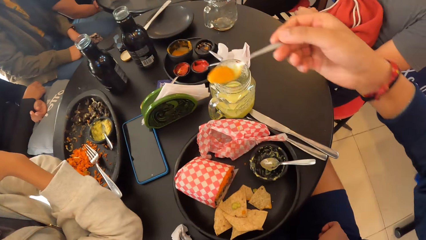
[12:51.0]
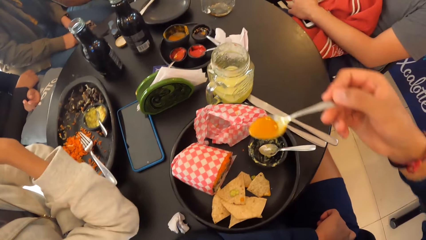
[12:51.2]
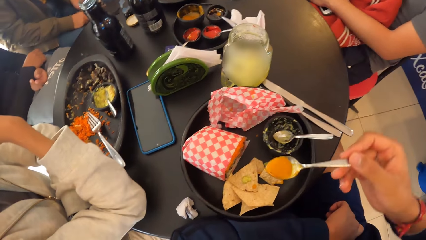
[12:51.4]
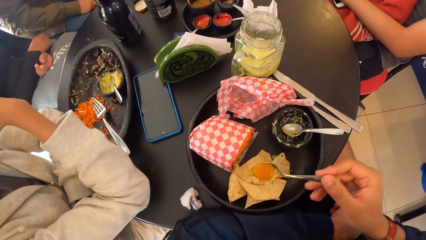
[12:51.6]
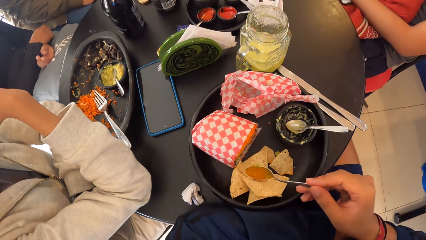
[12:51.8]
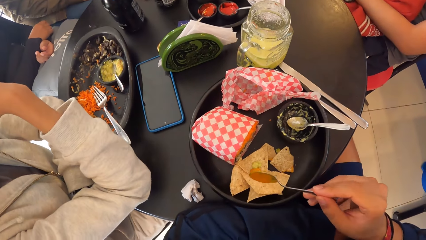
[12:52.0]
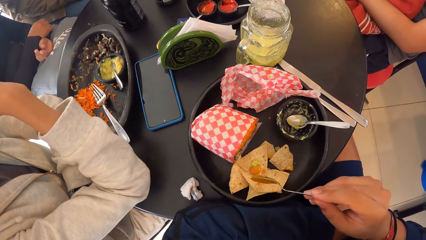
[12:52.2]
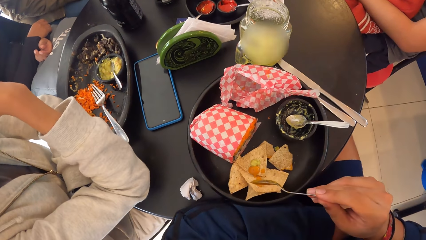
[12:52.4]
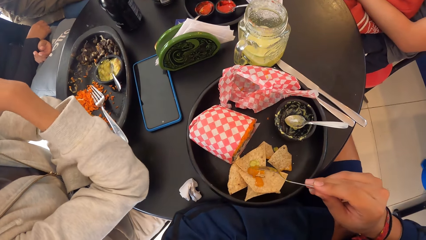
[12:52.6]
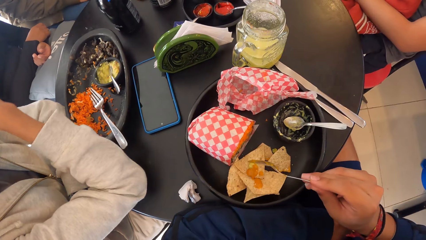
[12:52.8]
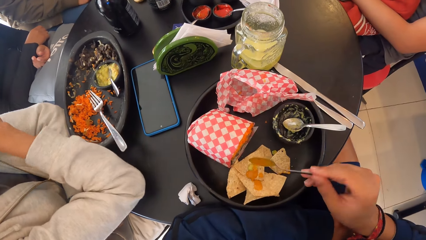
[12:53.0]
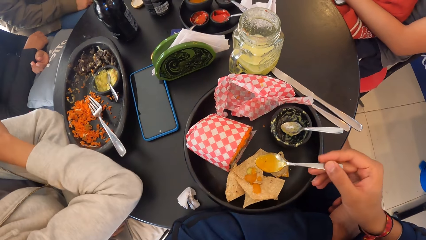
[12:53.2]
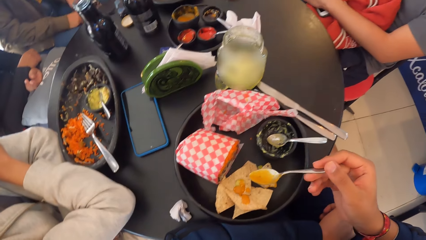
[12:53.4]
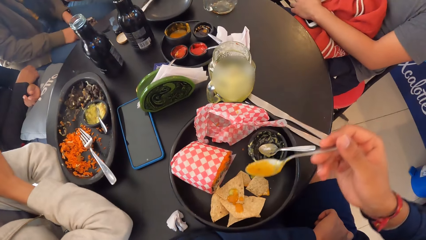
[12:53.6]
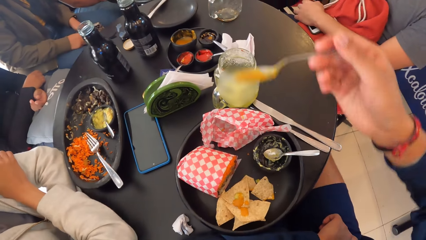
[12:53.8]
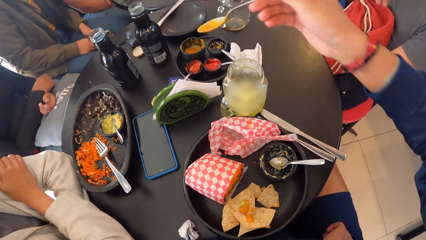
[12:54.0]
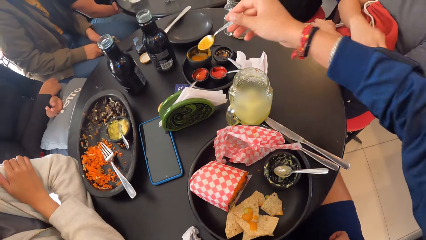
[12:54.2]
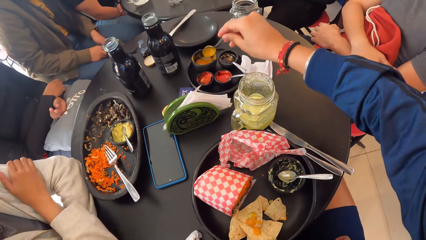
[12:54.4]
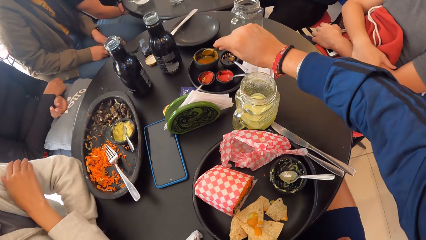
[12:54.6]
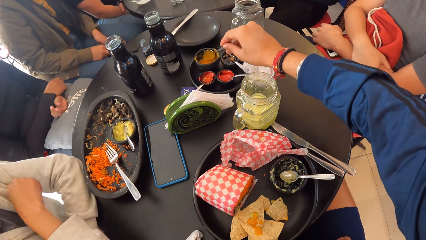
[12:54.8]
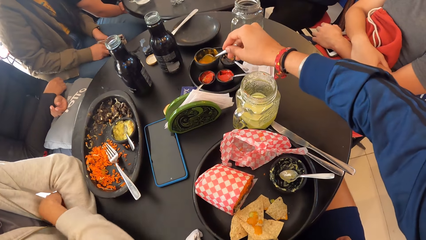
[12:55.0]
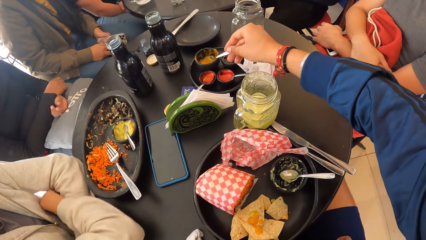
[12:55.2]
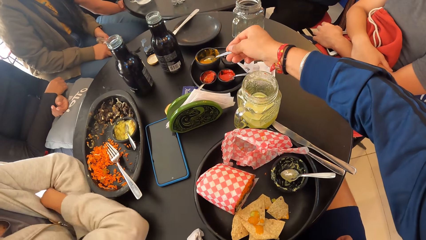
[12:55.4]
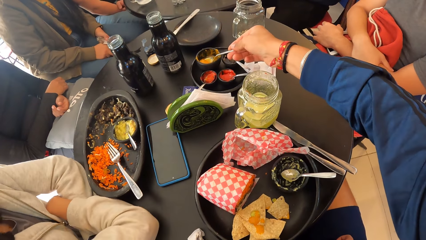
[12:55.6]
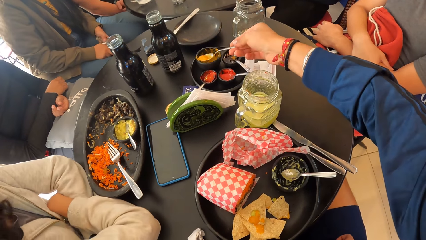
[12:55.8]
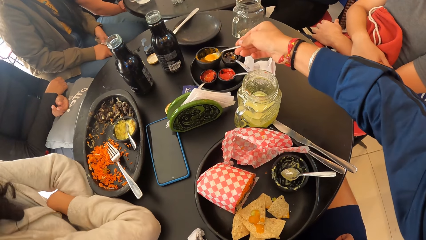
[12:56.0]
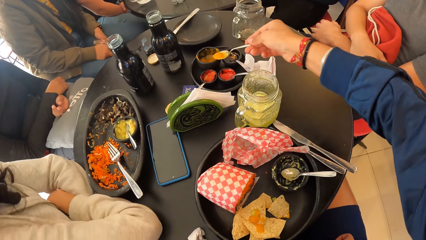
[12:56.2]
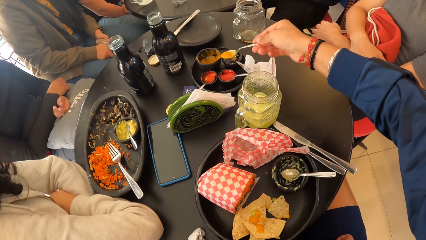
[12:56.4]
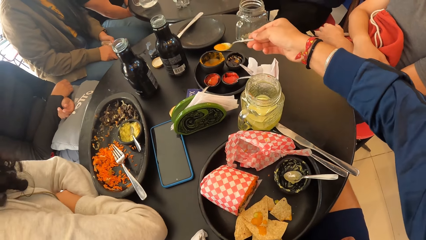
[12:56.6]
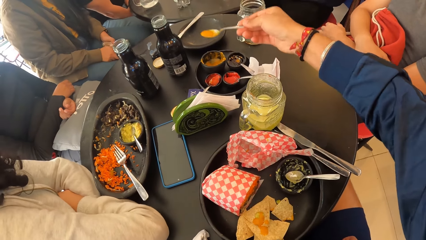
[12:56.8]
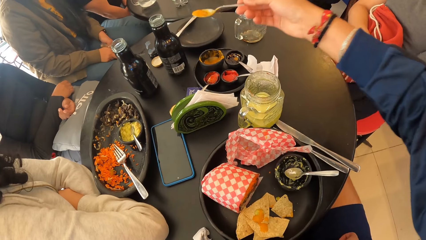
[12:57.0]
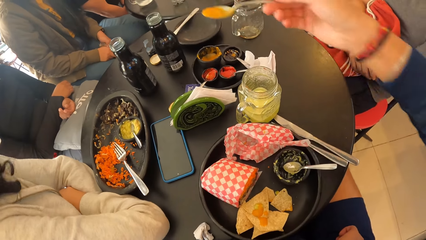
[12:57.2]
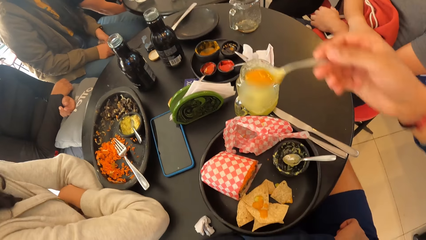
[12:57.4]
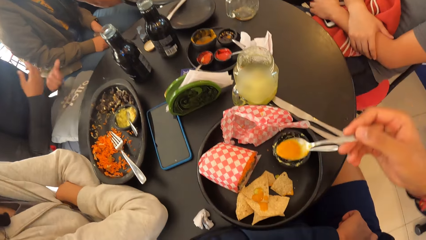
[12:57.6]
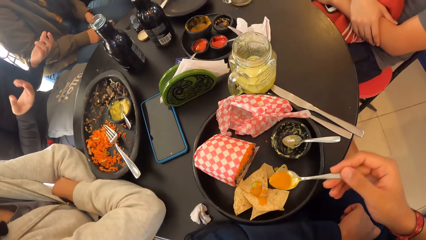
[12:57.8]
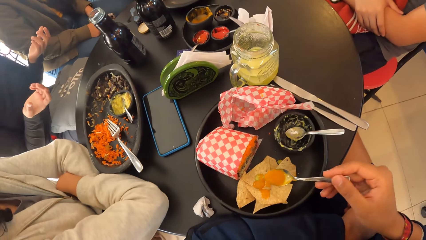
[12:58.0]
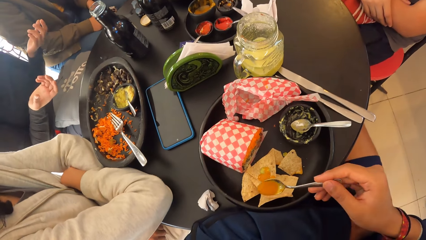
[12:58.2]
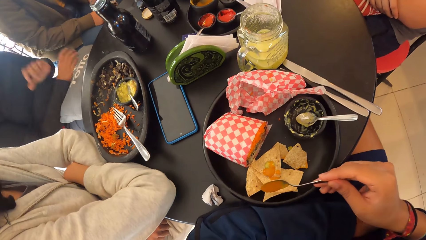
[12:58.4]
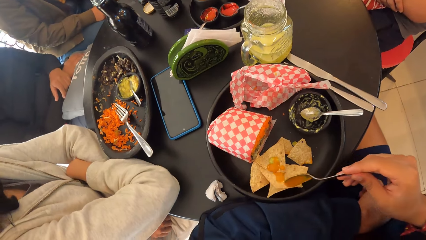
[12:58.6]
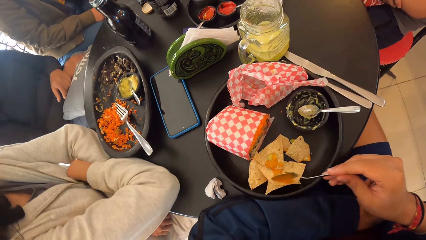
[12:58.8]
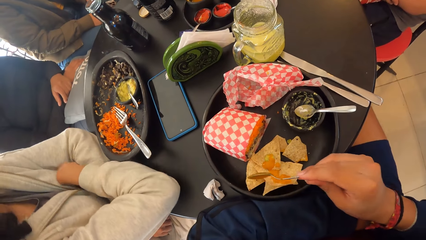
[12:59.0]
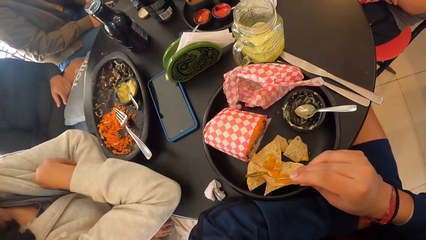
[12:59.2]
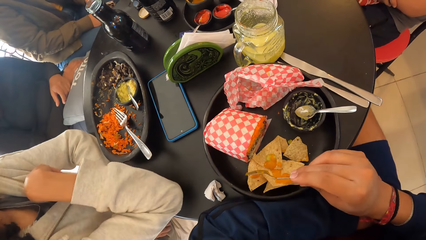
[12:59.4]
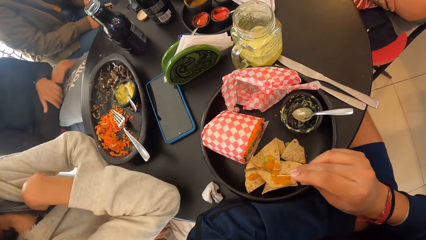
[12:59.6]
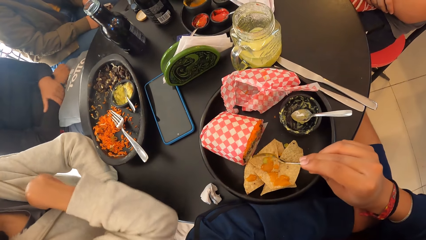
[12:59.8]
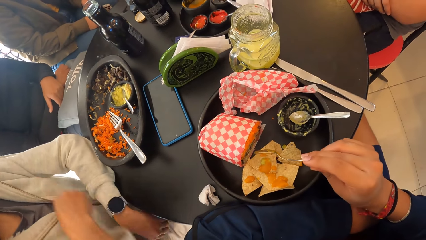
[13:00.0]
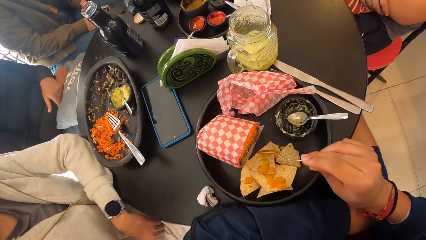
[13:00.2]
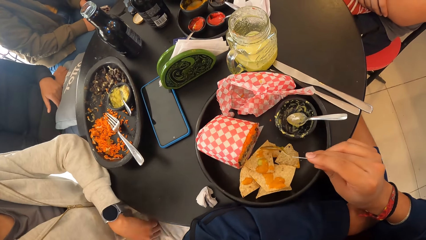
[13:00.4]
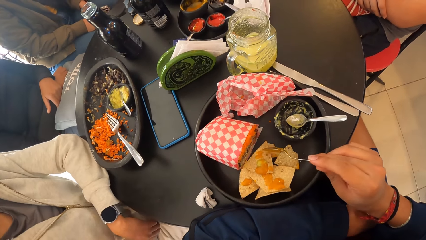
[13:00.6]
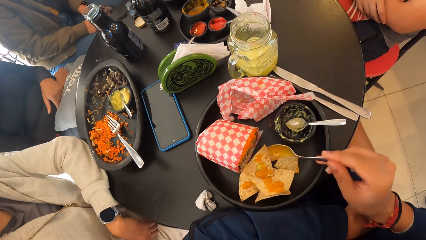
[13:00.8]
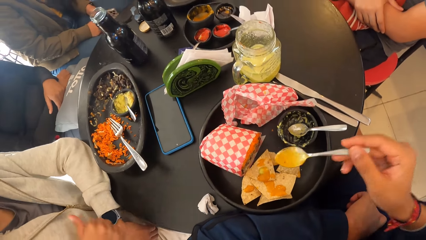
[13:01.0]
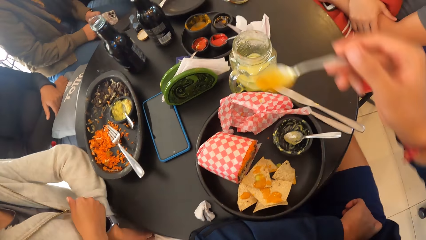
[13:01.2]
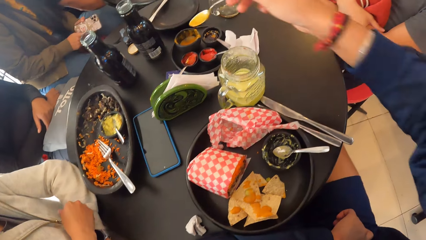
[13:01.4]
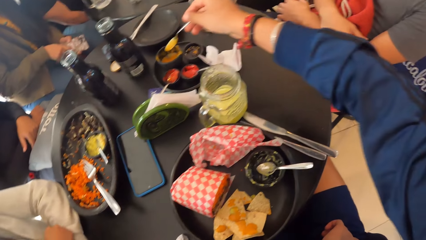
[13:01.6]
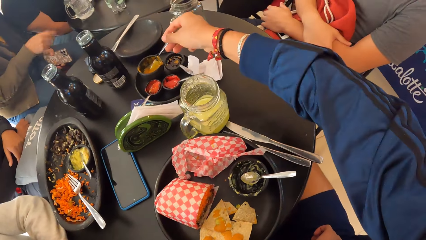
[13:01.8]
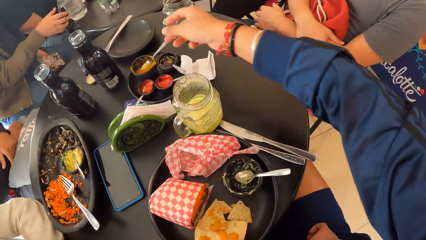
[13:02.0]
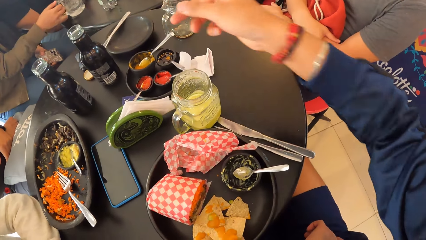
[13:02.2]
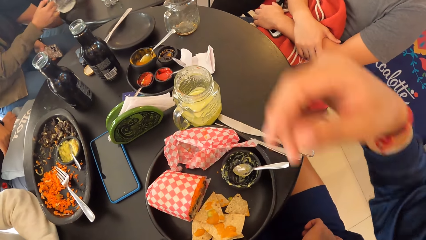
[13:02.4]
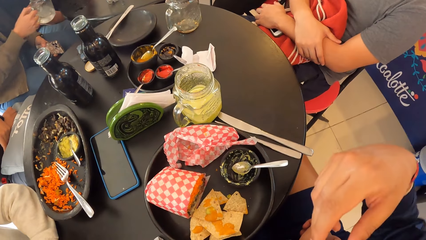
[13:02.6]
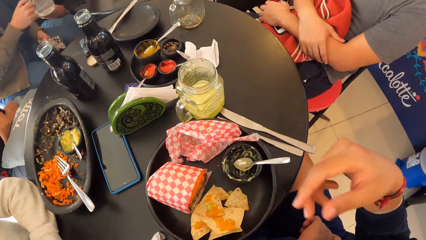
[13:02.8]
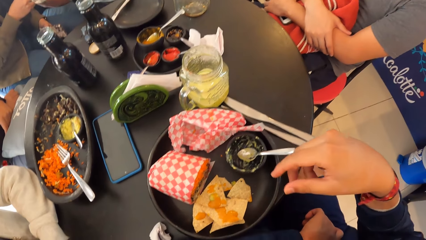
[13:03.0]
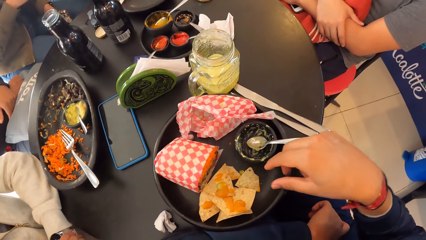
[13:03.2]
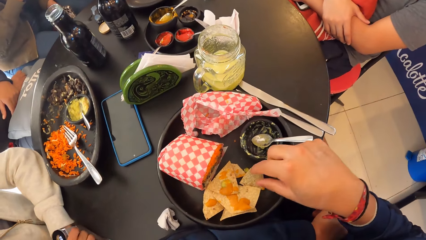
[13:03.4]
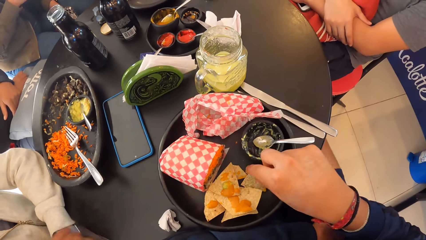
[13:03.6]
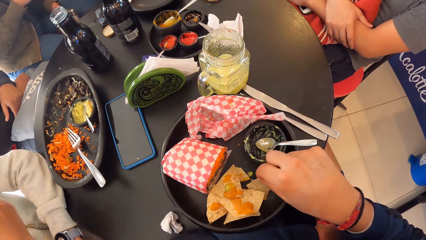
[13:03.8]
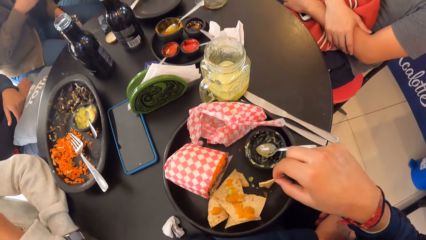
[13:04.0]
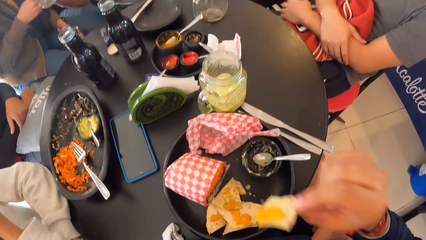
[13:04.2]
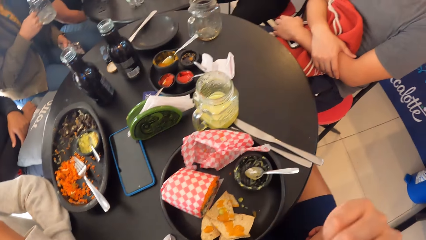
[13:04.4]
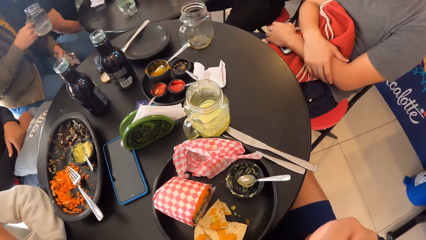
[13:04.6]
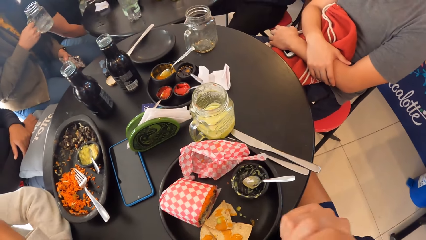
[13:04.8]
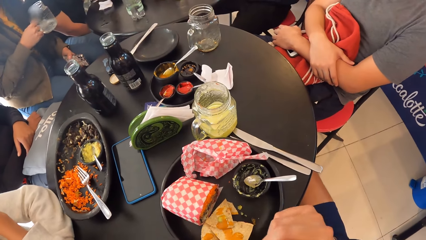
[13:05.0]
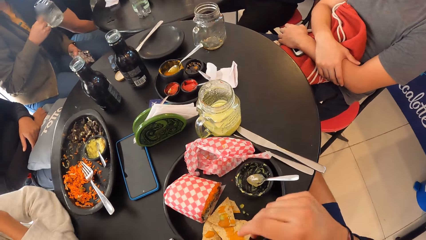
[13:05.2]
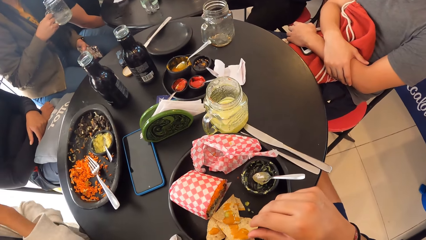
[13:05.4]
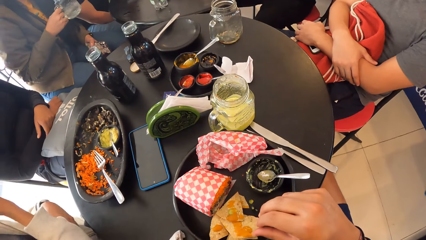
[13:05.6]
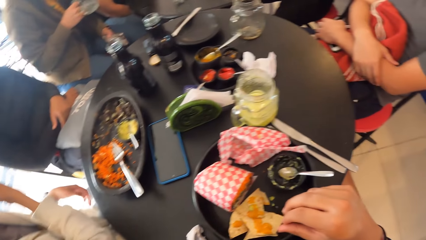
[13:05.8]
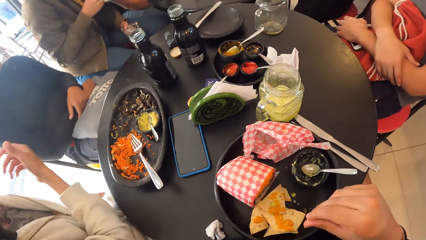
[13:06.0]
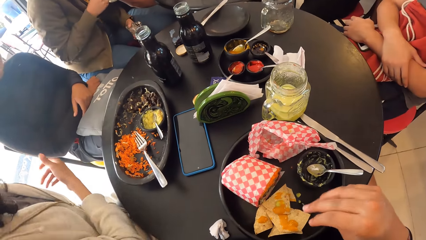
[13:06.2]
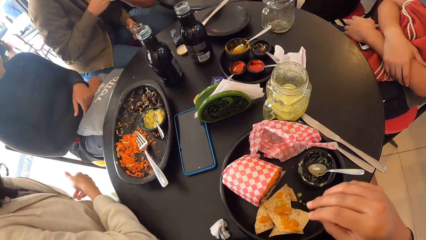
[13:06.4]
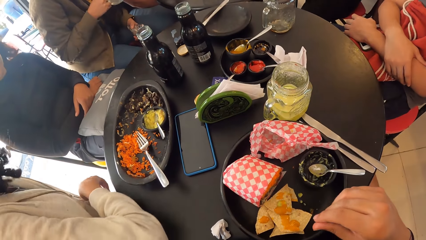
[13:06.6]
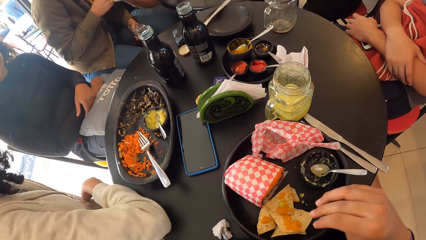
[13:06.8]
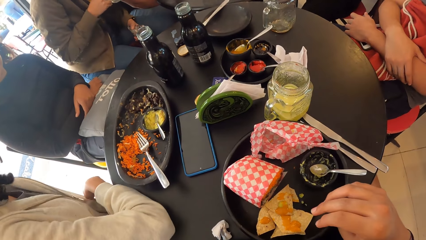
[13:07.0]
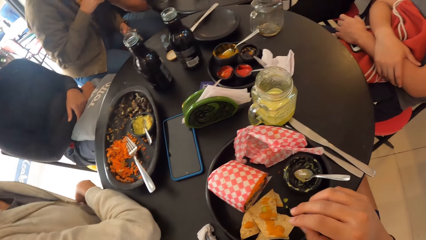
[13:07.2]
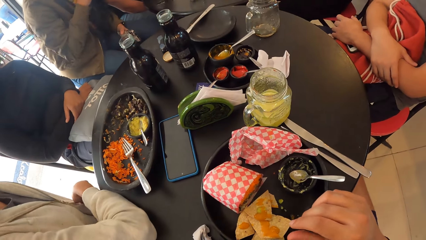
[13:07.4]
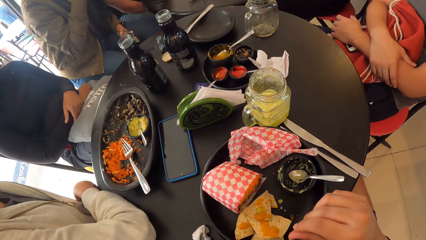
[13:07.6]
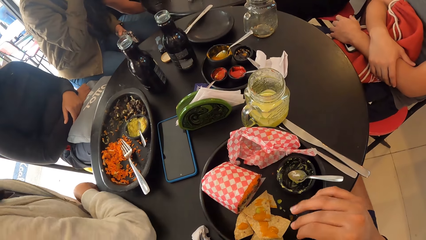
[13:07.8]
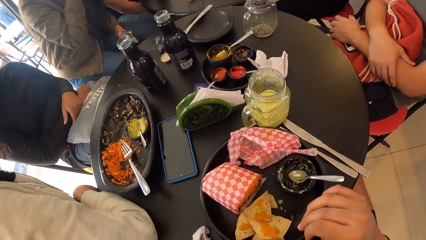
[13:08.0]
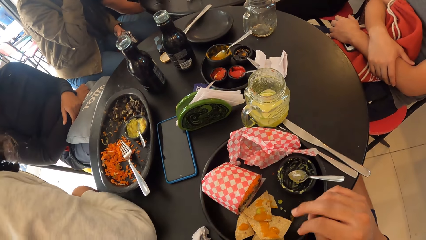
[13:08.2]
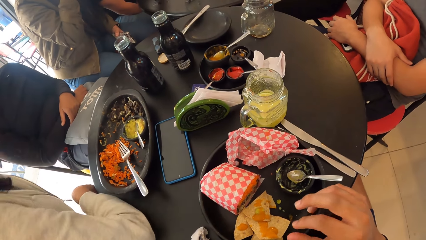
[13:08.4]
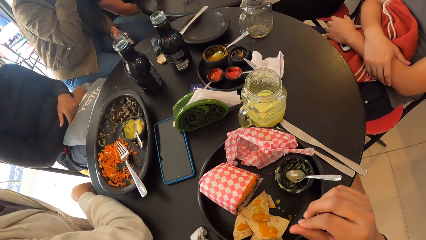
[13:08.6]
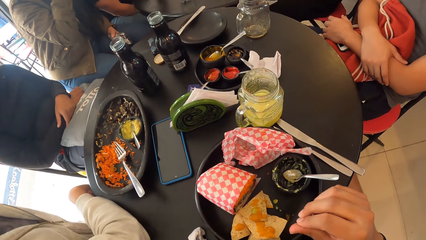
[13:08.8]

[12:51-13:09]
The camera wearer puts the sauce on a chip with the table spoon in his right hand. He takes the sauce on the bowl. He puts the sauce on the chips. He drops the spoon in his right hand inside the salsa dip serving bowl. A person takes the water jar. The camera wearer picks up a chip from the plate with his right hand. He puts the chip in his mouth with his right hand. He brushes the particles of the chip off his right hand.
